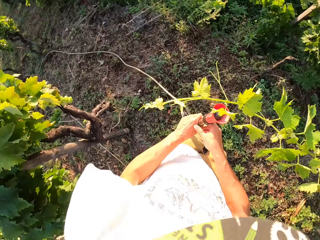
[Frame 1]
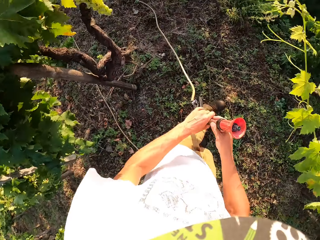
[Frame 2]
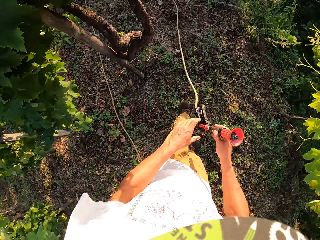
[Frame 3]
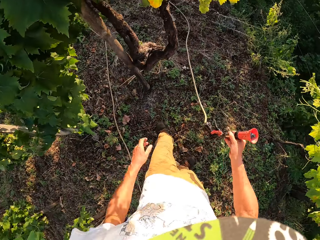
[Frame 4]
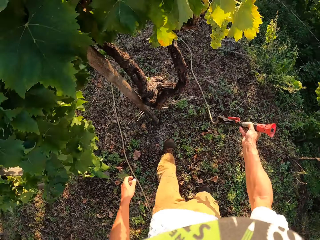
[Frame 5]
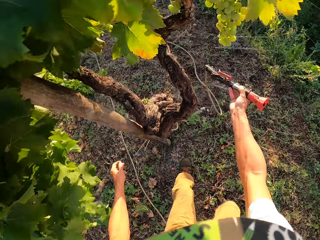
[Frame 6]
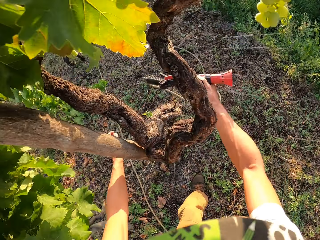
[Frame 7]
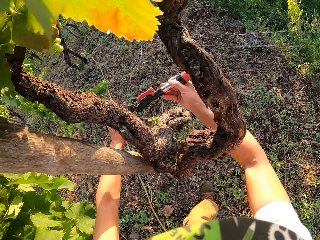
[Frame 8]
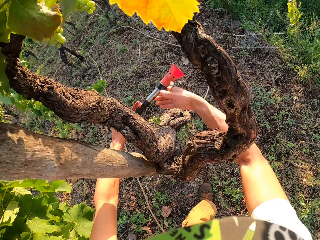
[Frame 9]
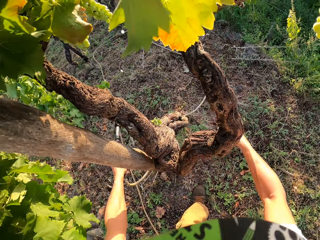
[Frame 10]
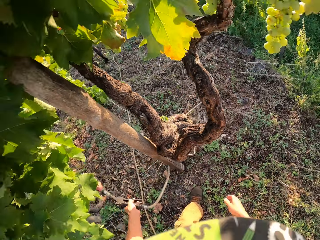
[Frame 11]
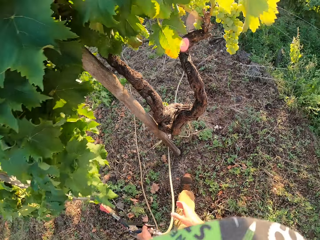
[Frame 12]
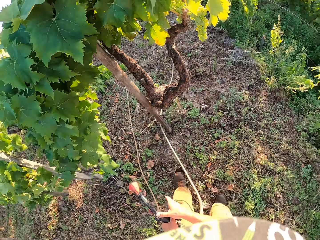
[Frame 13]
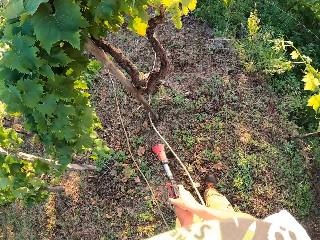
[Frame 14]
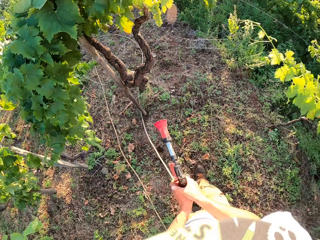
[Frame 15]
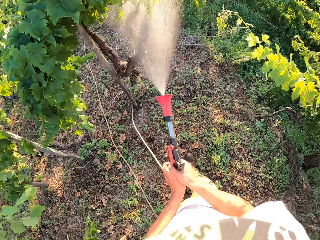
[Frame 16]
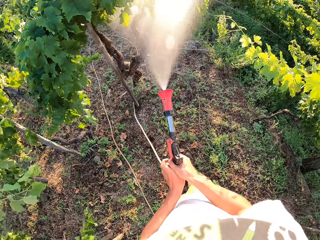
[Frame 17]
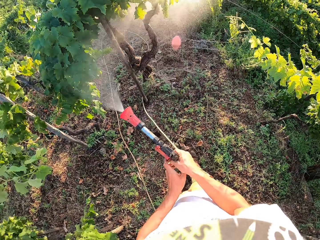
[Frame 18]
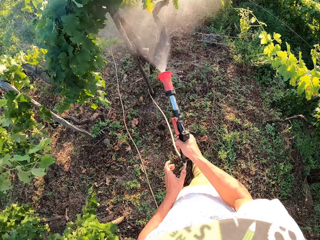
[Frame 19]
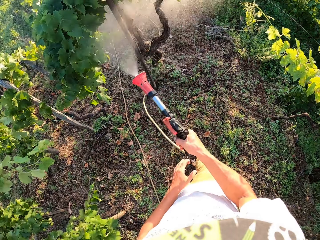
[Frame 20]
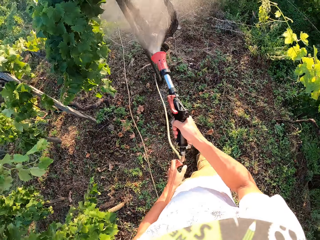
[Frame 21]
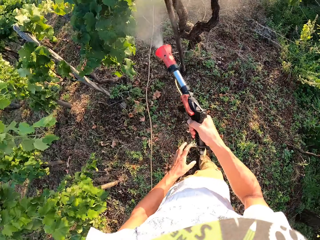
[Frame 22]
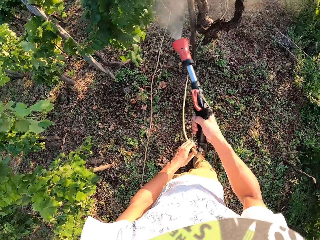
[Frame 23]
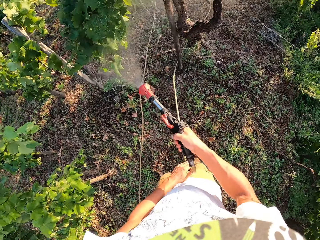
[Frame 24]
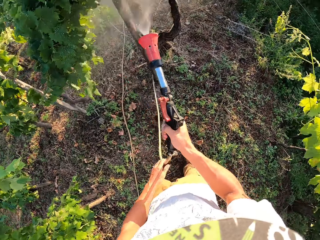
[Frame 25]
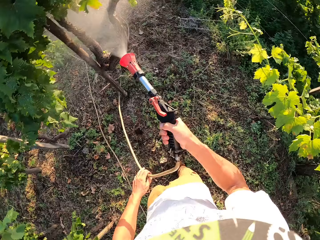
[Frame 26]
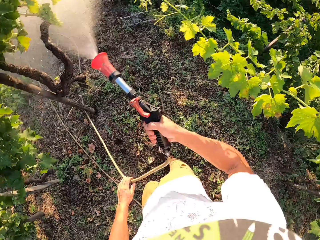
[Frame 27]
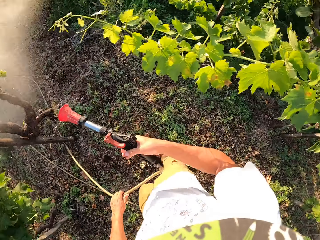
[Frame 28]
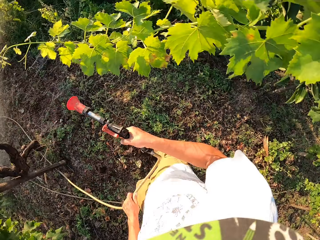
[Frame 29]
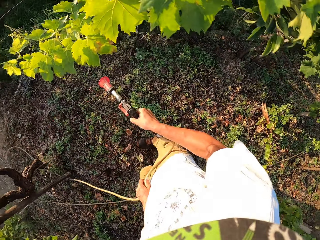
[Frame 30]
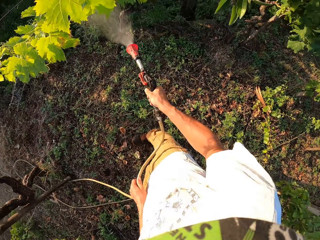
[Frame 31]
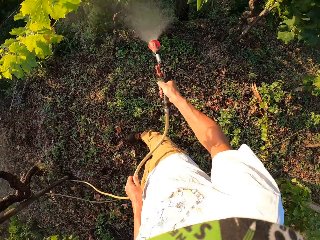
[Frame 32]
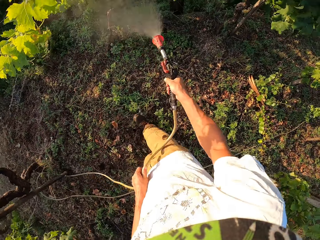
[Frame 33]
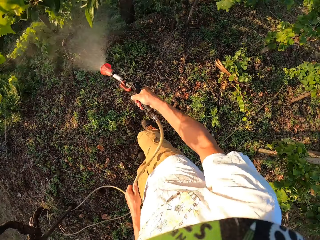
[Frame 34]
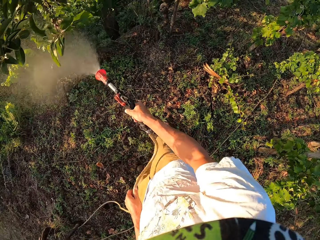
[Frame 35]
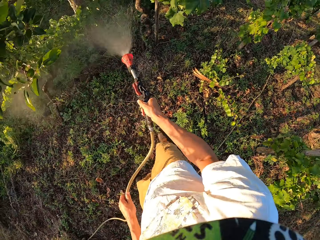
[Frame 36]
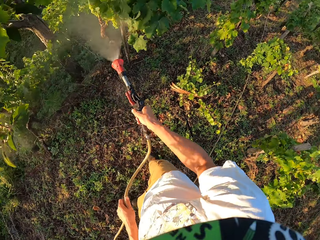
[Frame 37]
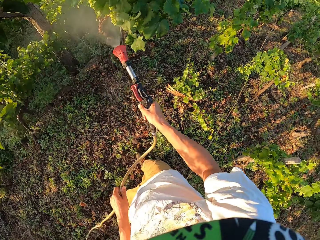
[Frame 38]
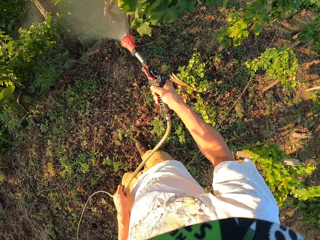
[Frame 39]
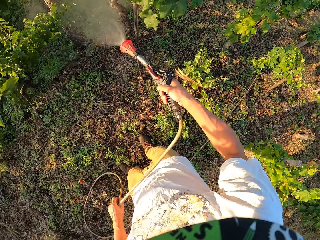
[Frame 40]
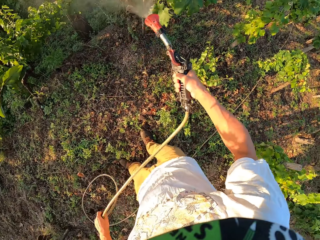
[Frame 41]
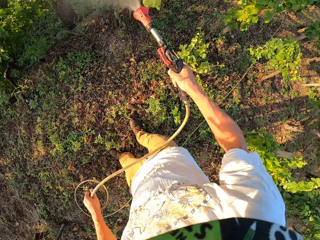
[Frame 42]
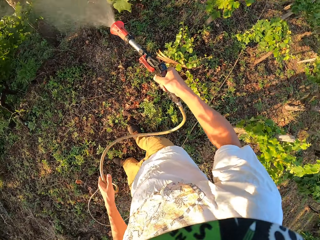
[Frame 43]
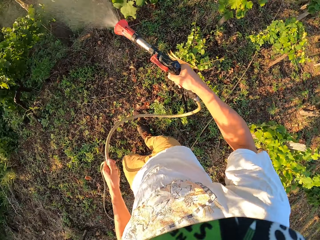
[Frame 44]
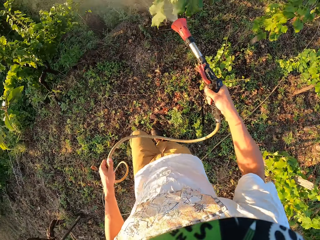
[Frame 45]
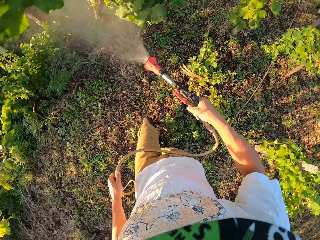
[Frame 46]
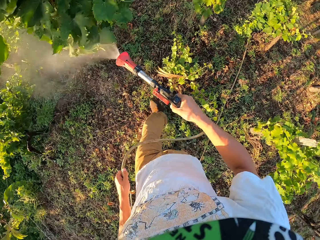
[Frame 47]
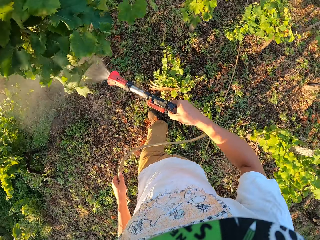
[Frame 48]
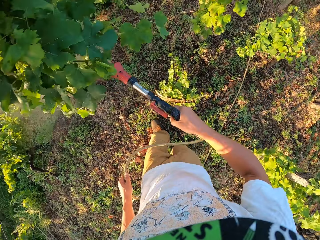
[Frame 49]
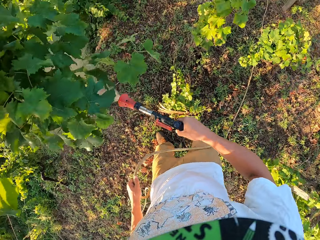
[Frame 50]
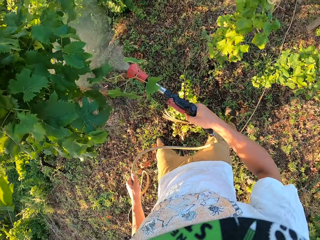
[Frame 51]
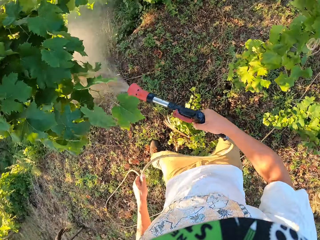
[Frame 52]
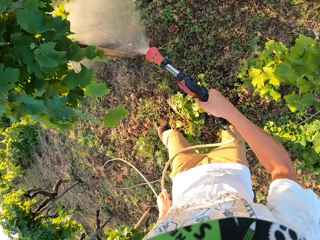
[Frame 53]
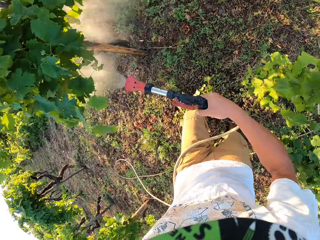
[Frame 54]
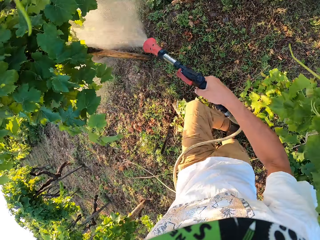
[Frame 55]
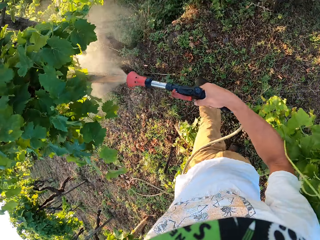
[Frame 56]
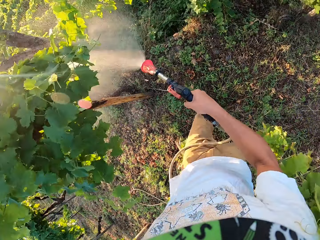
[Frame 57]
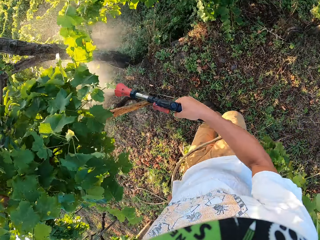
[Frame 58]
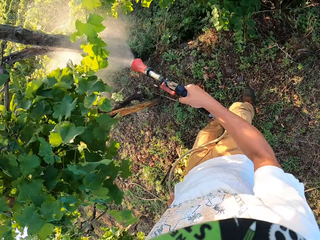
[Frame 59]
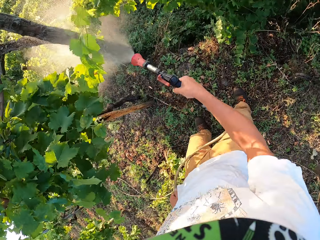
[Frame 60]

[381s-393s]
The camera wearer adjusts the garden hose. They untangle the garden hose. They turn on the garden hose. They spray the plants with the garden hose. They turn off the garden hose. They turn on the garden hose. They spray the water from the garden hose around the garden.

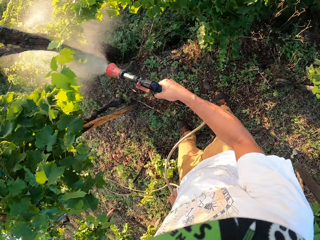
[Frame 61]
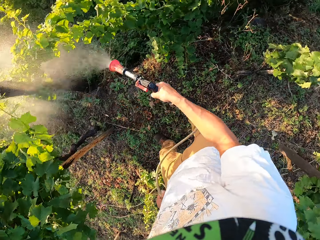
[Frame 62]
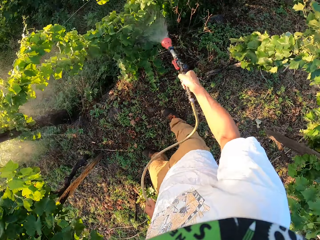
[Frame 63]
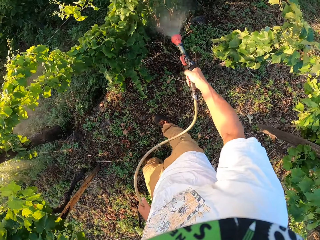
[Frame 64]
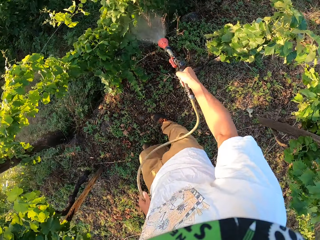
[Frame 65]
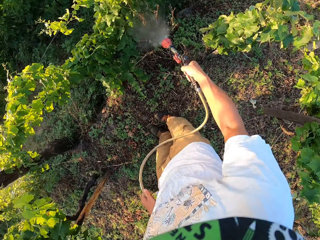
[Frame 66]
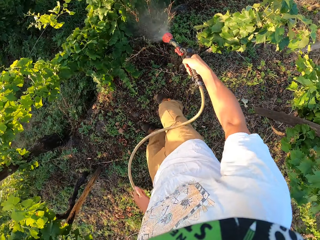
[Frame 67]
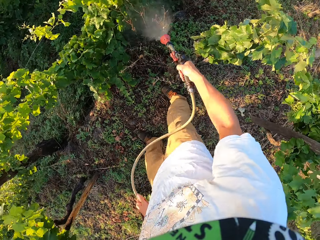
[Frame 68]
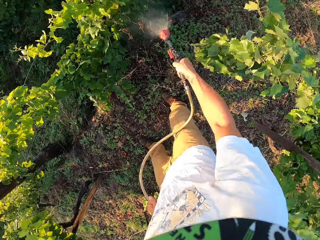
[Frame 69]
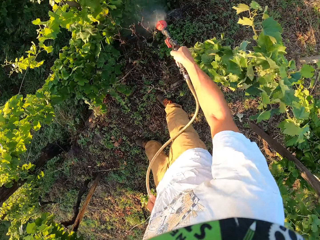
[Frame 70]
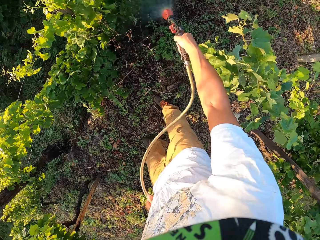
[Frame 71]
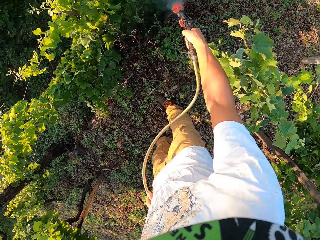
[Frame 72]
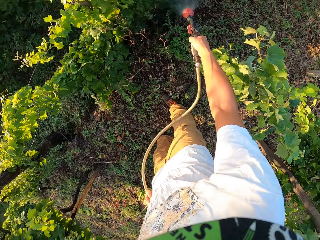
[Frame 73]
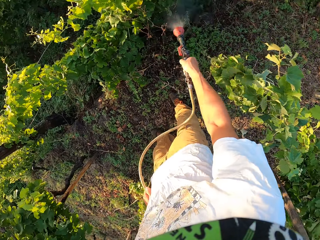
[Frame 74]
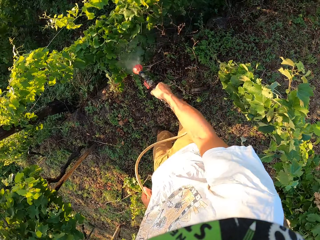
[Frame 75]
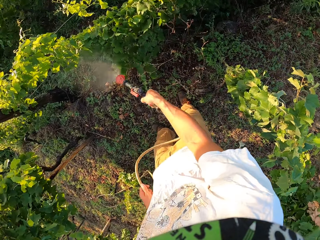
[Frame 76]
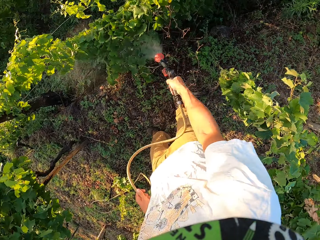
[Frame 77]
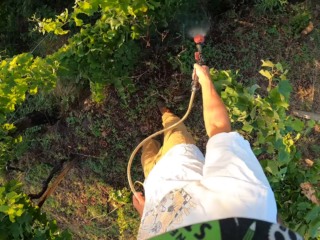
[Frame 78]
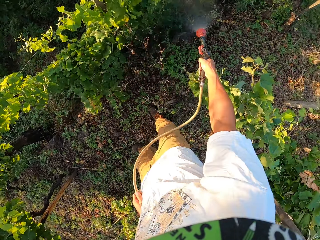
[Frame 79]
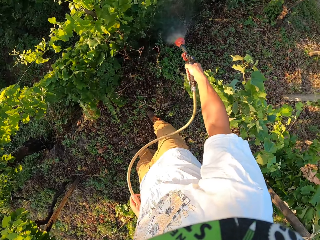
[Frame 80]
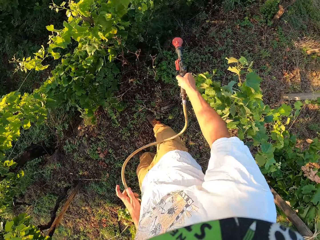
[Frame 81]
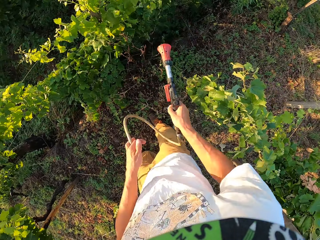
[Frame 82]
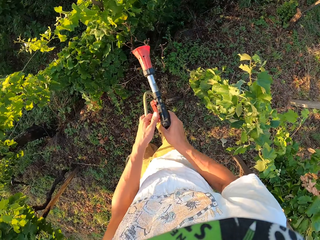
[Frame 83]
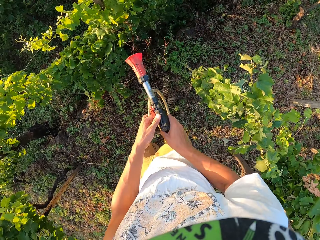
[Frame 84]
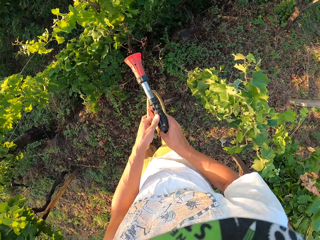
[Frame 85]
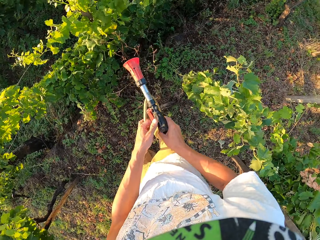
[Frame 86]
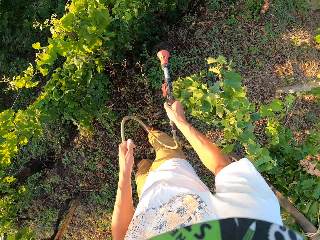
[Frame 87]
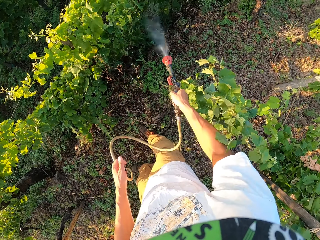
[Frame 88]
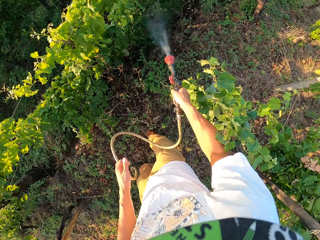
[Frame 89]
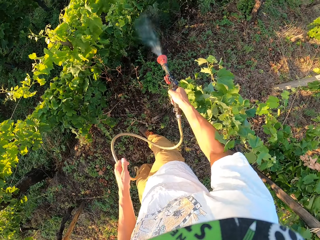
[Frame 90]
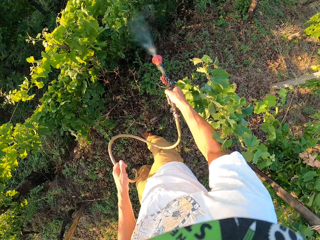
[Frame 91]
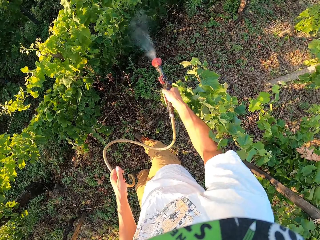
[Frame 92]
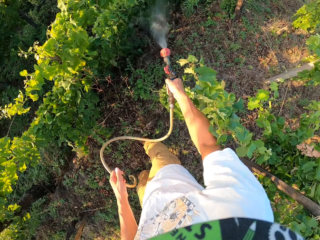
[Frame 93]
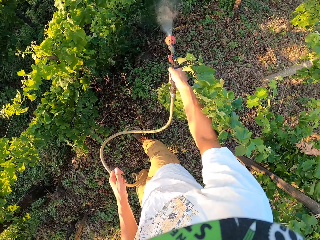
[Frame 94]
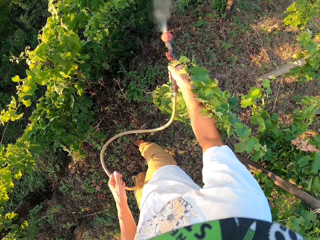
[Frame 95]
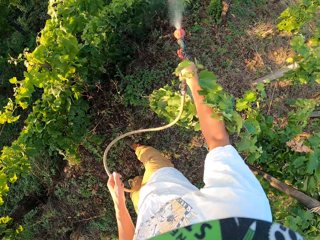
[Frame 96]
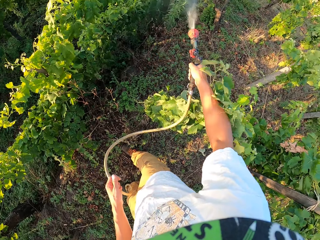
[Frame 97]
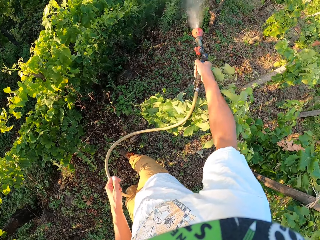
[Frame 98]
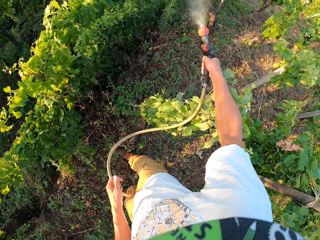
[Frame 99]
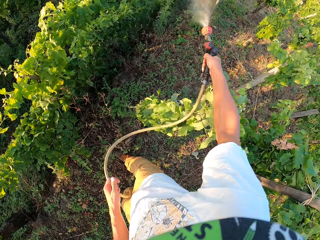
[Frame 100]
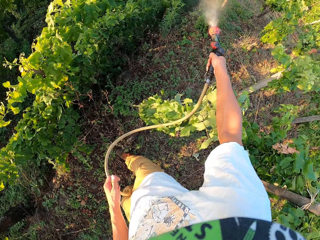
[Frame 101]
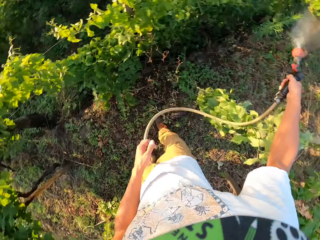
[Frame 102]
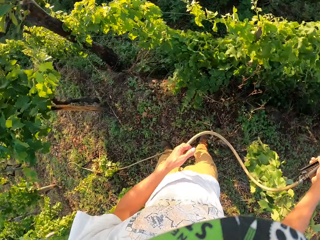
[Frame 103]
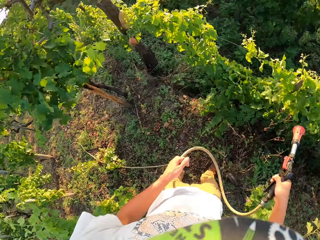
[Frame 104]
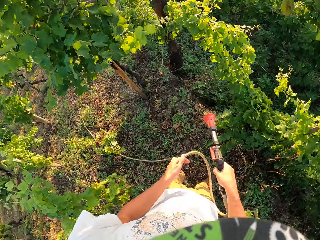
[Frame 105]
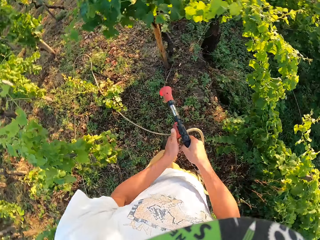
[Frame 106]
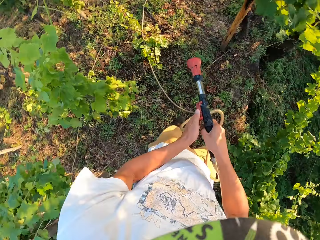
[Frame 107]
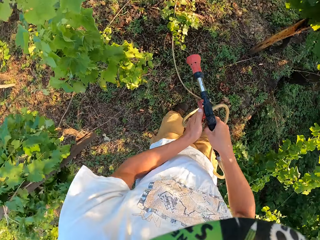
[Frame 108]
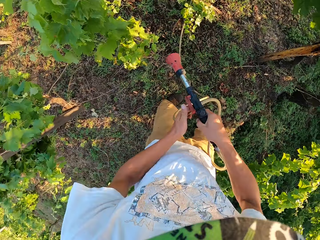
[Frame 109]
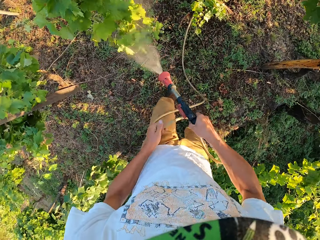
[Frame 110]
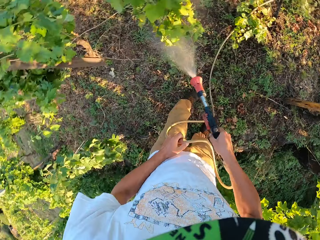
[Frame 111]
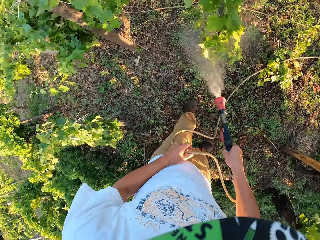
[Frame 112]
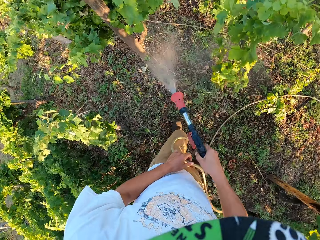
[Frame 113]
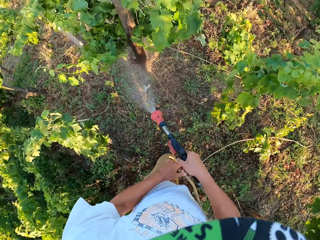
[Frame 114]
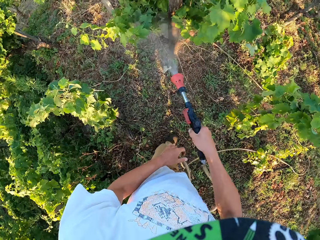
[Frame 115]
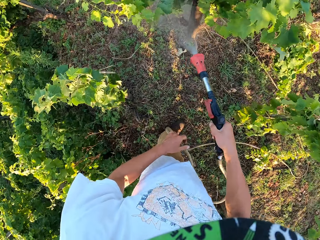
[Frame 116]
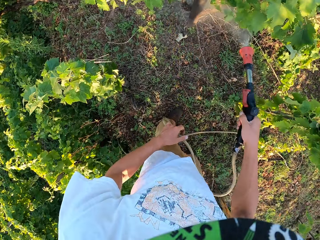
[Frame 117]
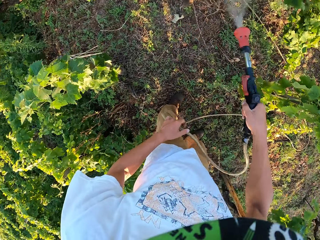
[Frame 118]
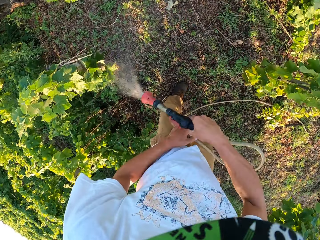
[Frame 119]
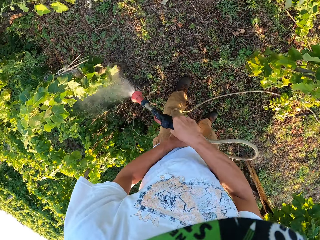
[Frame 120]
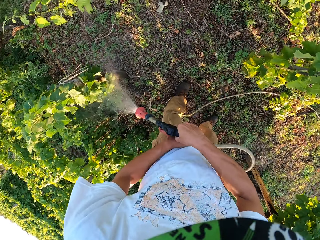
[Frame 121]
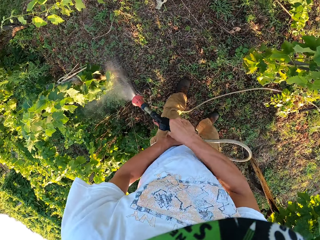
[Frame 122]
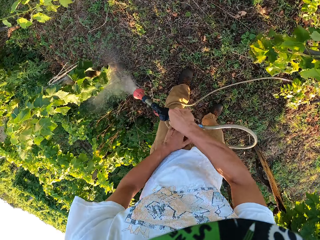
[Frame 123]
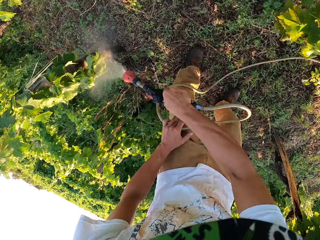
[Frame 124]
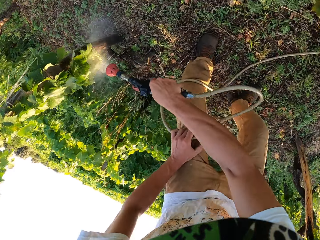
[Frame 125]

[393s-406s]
The camera wearer turns off the garden hose. They adjust the garden hose. They turn on the garden hose. They spray the water from the garden hose around the garden. They turn off the garden hose. They move around the garden. They turn around. They turn on the garden hose. They spray the water from the garden hose around the garden.
